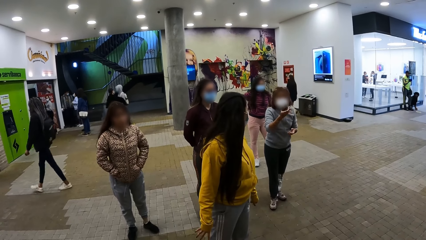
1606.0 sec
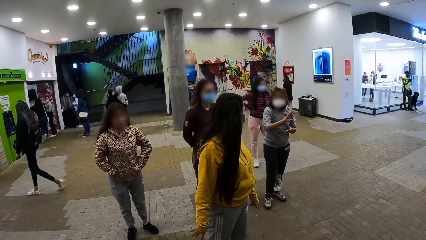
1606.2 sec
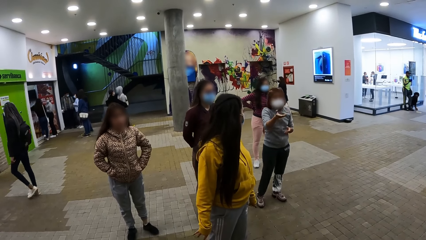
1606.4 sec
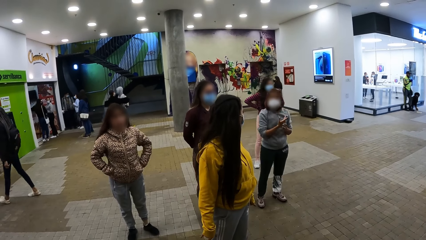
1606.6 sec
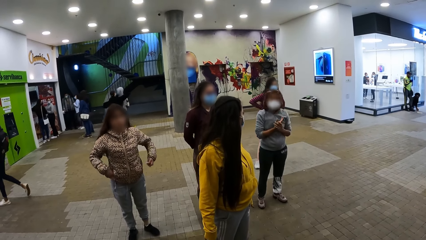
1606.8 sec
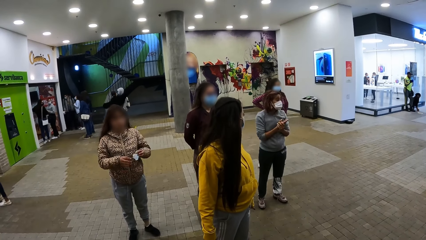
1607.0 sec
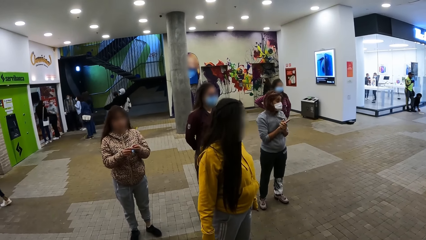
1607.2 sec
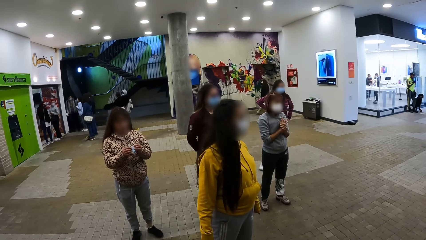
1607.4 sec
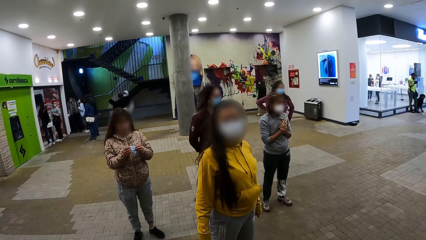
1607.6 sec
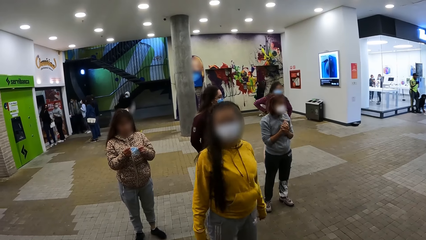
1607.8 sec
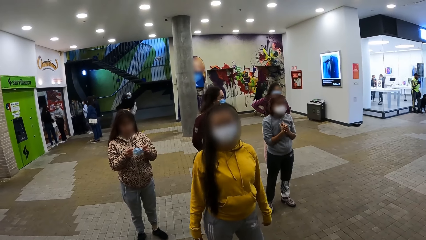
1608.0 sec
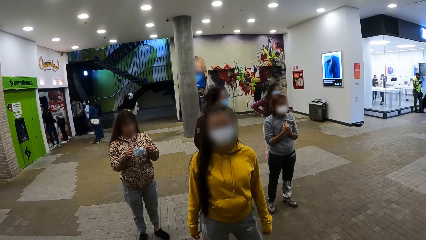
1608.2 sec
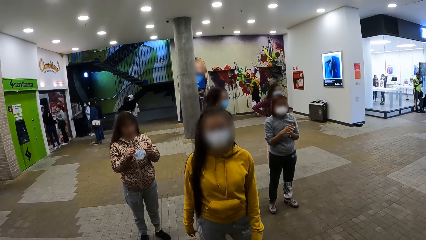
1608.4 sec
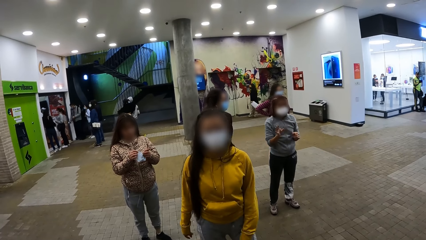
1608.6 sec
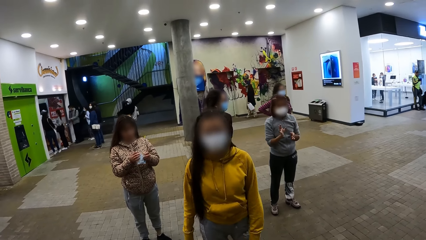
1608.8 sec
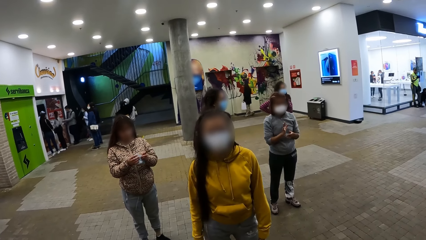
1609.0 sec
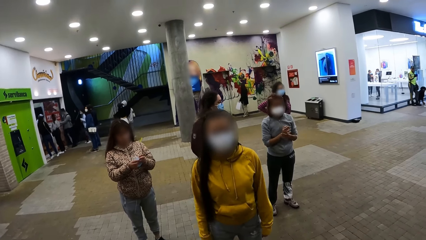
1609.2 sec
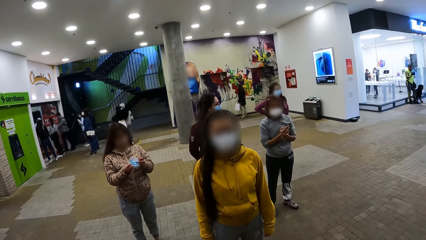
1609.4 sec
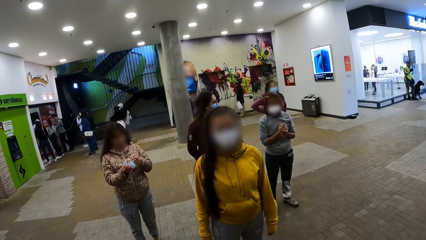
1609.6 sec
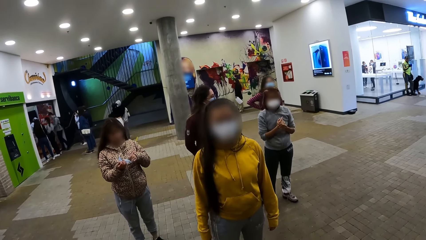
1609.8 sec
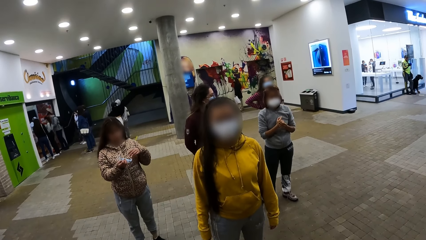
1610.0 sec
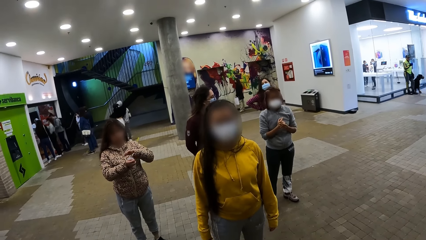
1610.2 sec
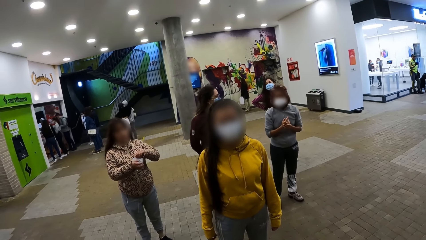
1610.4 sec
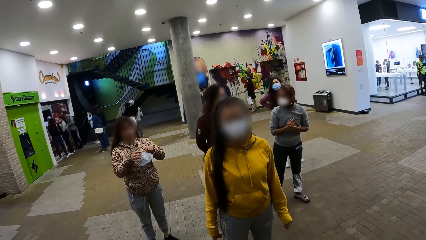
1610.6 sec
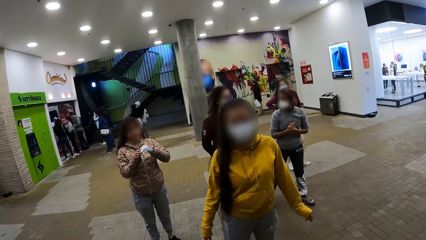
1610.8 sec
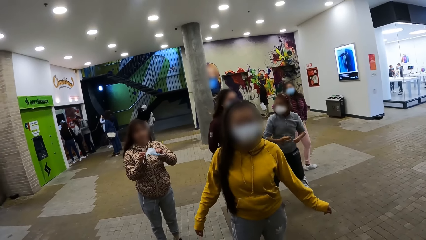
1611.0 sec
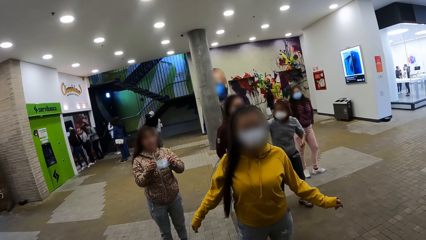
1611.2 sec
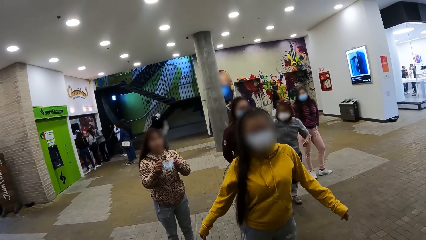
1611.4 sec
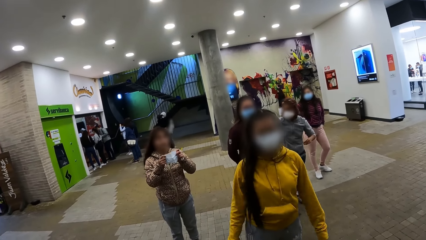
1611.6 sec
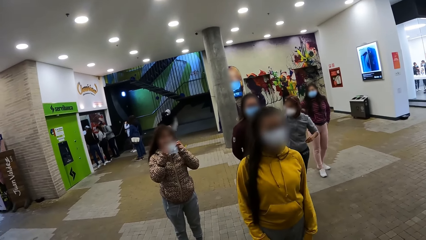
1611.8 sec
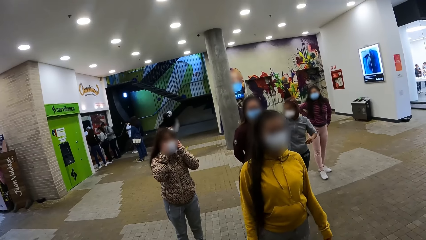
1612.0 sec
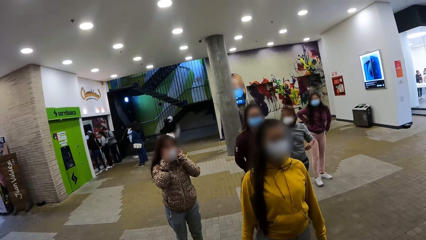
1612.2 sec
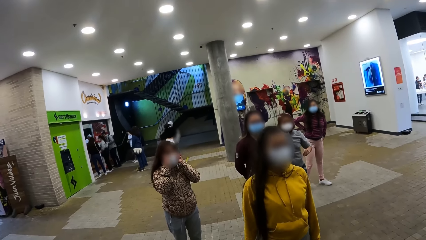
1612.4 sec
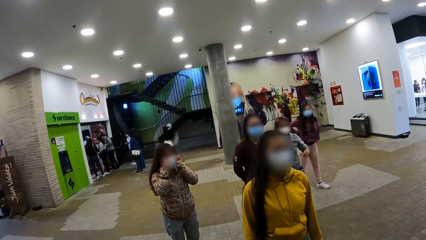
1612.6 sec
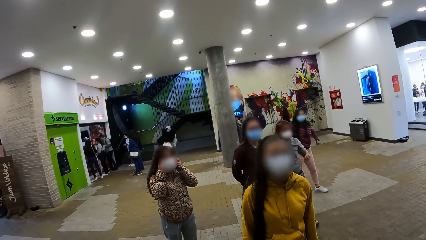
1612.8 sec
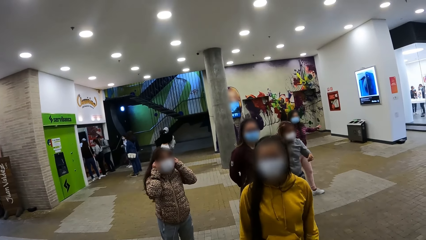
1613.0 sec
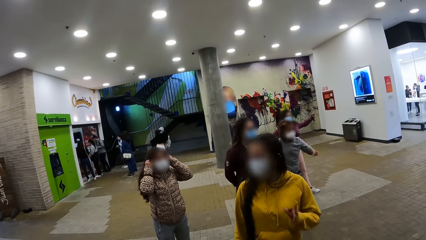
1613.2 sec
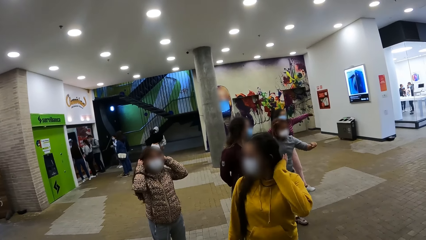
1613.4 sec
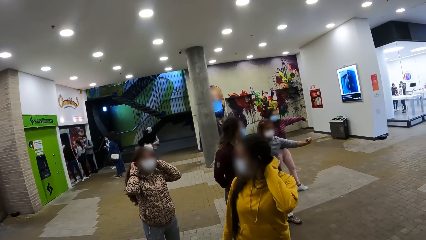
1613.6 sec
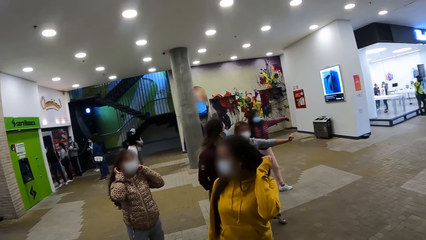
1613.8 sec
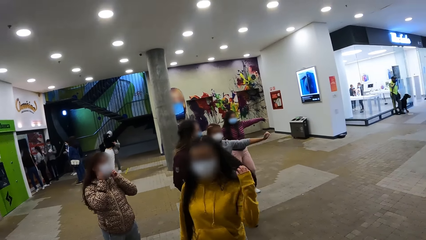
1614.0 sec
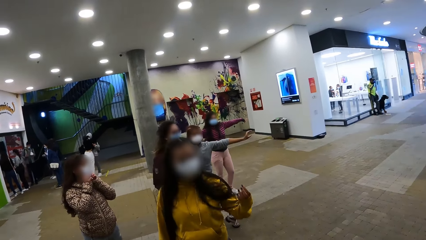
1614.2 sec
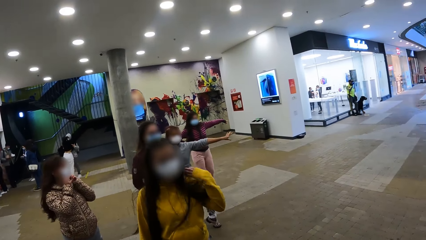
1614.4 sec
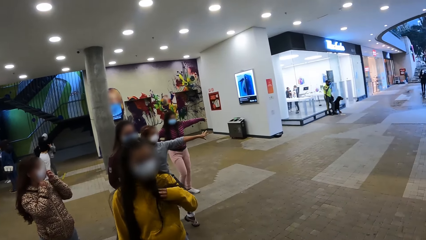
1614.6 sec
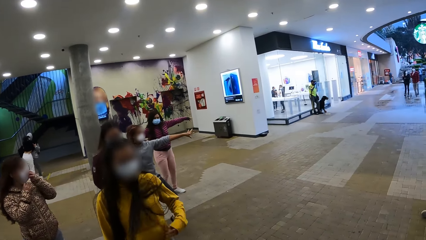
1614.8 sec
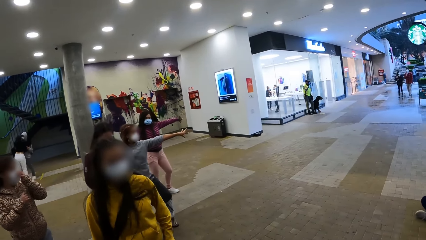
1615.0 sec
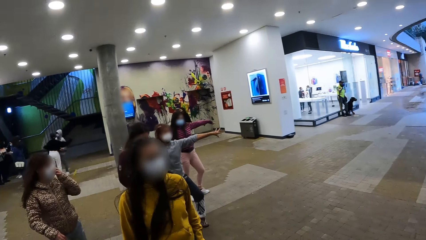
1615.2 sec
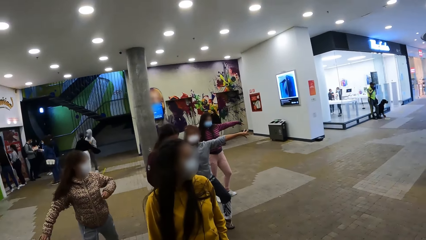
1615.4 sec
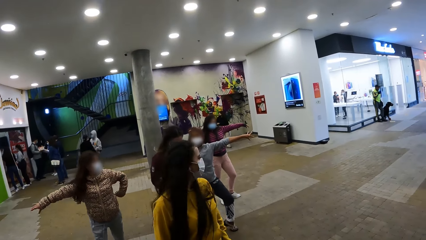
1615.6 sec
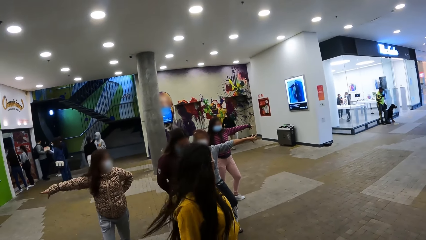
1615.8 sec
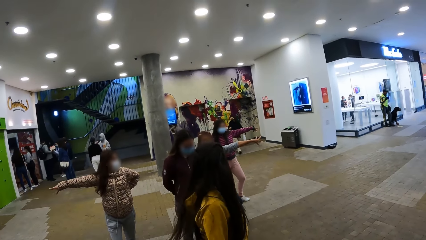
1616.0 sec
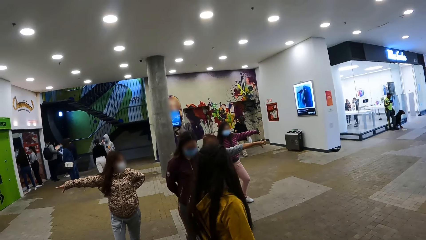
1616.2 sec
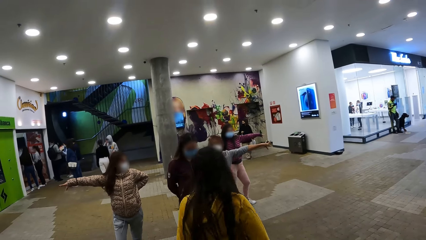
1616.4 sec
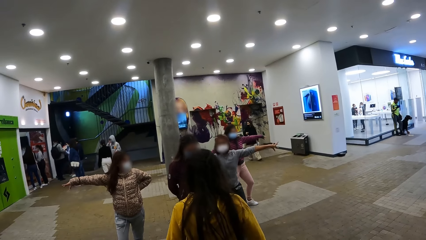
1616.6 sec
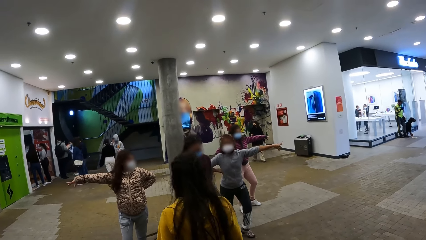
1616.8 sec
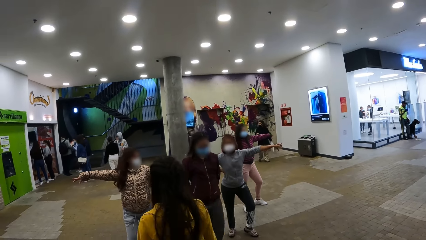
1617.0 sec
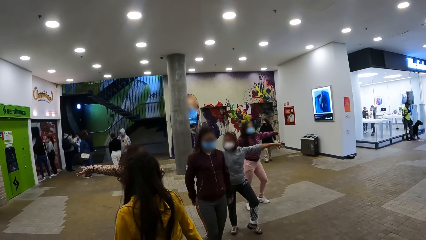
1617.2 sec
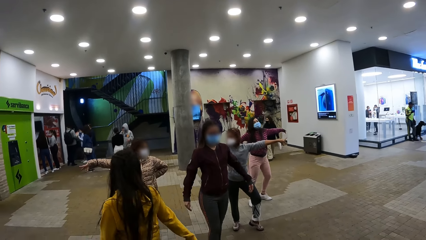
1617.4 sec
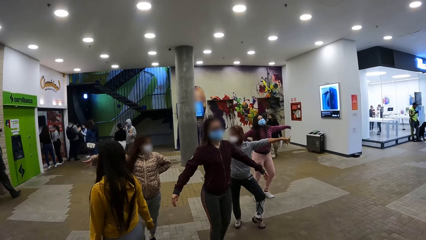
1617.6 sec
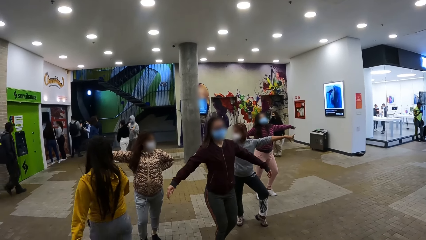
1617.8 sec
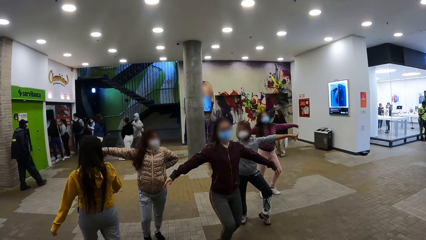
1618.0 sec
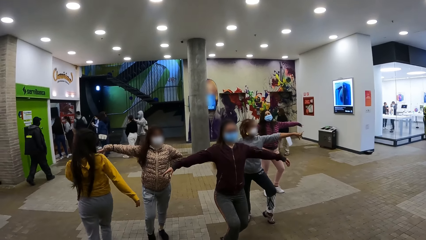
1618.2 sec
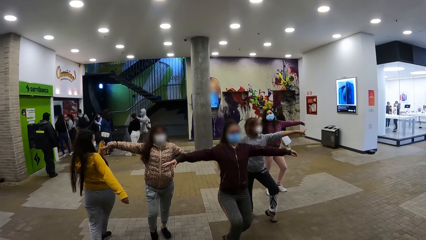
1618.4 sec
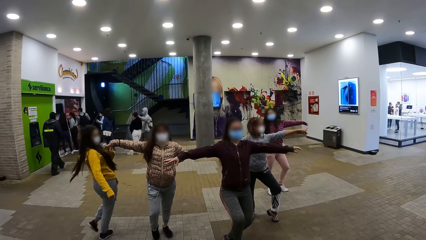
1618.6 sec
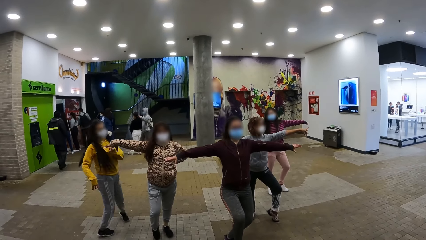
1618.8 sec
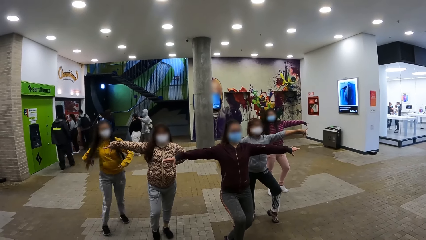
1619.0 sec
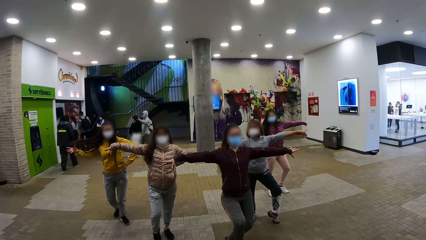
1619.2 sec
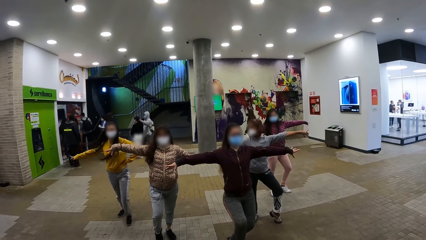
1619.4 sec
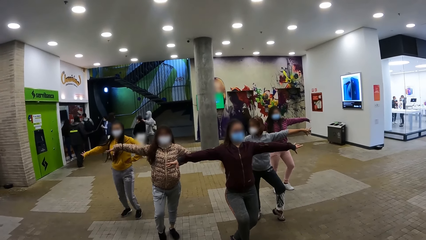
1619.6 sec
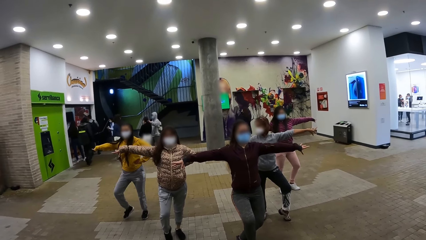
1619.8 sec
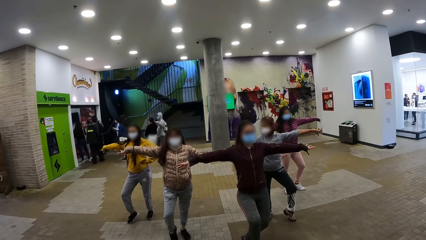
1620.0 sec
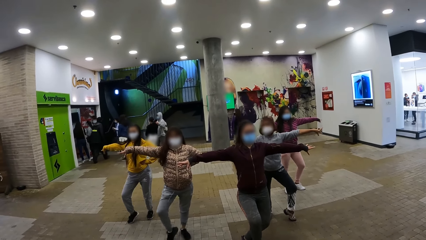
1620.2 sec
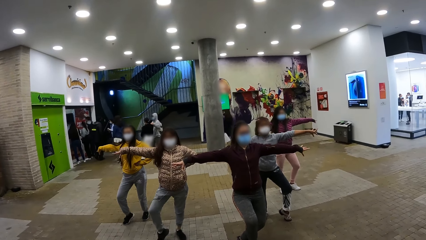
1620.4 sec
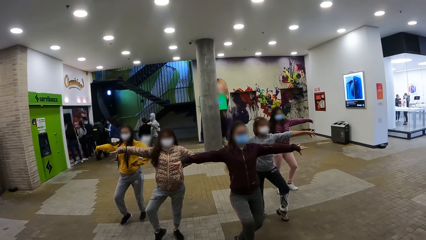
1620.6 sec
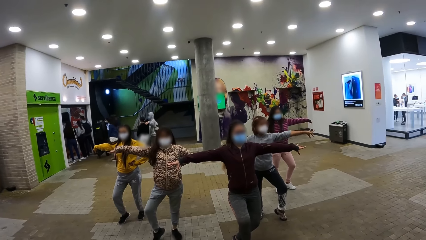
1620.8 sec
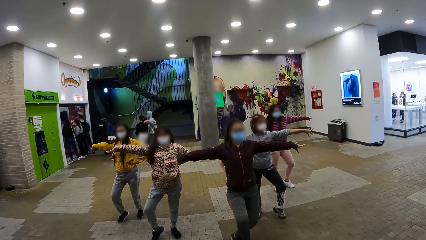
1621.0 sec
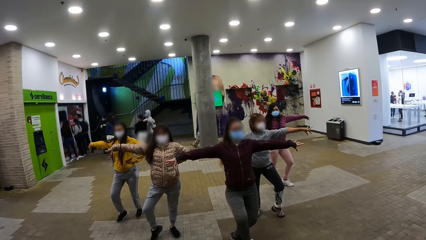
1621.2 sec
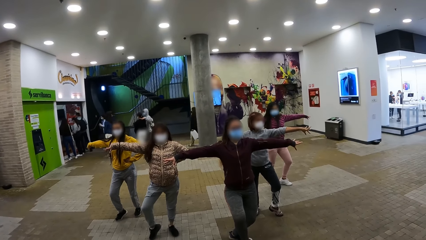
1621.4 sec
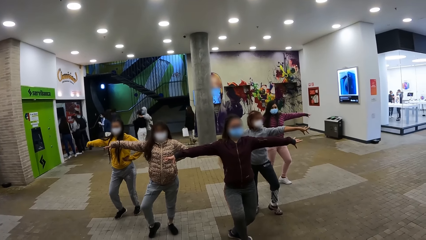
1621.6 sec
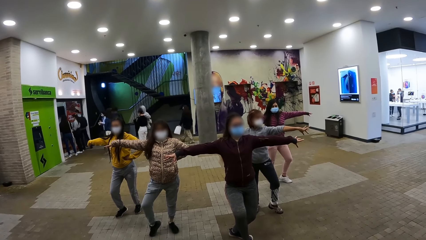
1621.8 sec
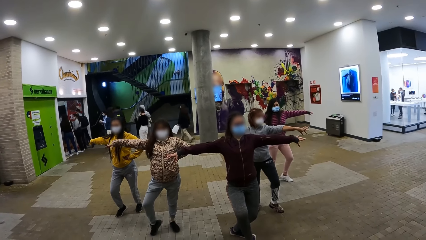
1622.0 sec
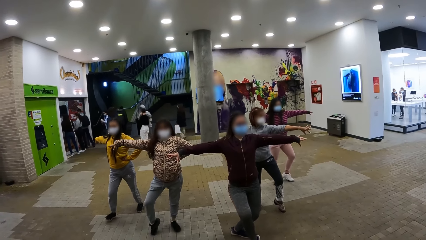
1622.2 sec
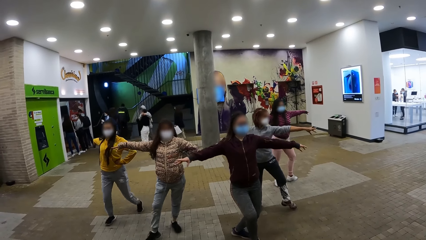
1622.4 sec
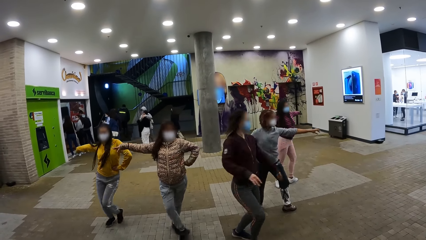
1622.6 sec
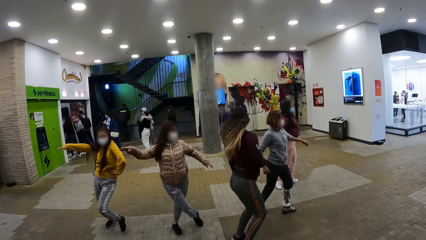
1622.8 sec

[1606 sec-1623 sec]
The camera wearer looks at the women. The singer dances. The singers take their positions. The camera wearer looks at the women dancing.
